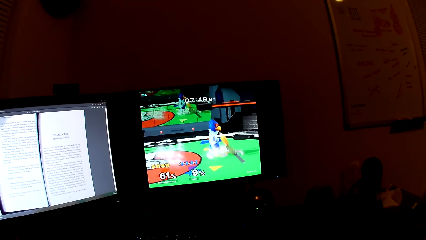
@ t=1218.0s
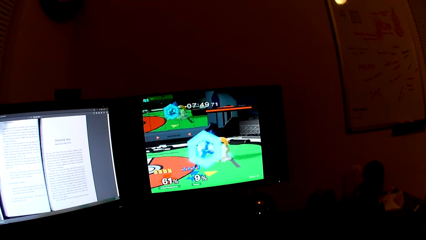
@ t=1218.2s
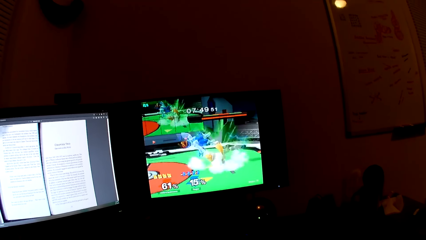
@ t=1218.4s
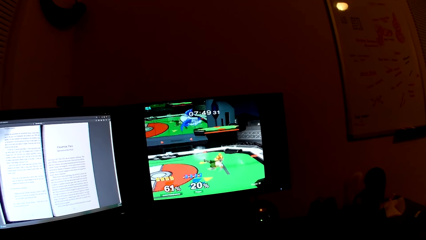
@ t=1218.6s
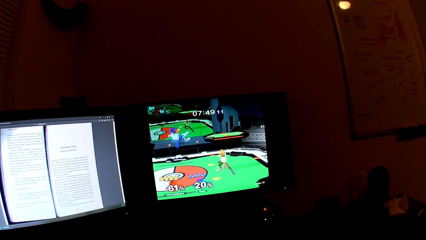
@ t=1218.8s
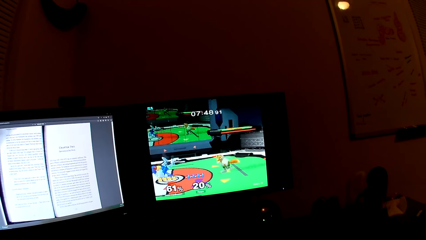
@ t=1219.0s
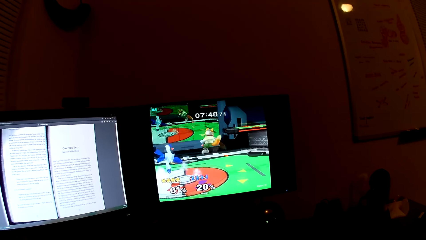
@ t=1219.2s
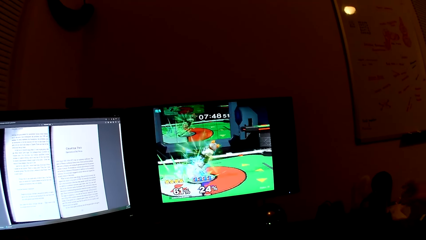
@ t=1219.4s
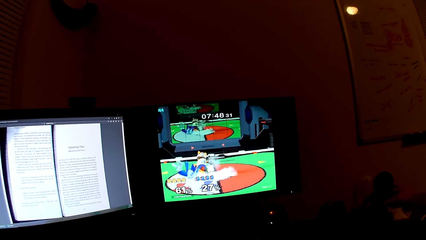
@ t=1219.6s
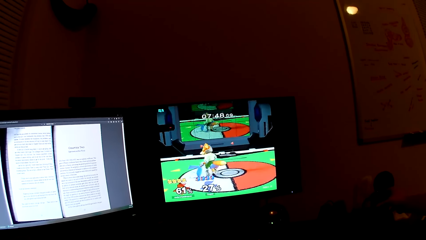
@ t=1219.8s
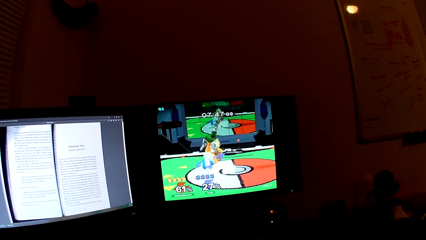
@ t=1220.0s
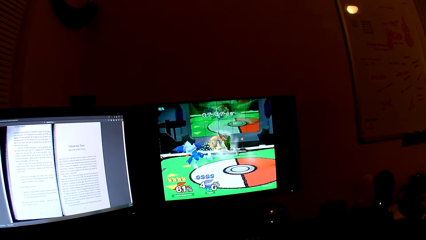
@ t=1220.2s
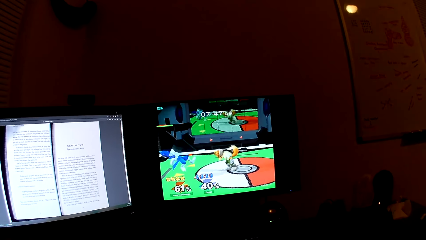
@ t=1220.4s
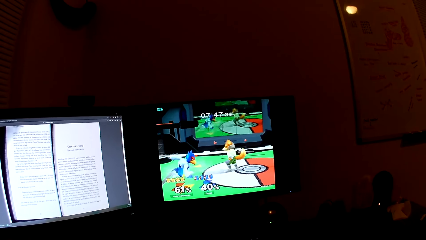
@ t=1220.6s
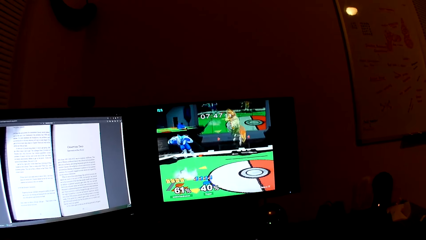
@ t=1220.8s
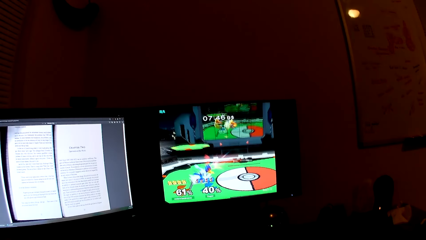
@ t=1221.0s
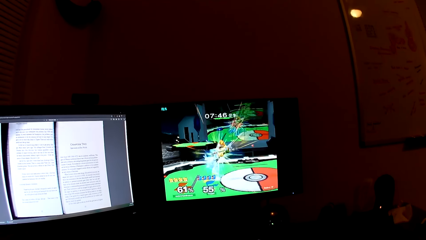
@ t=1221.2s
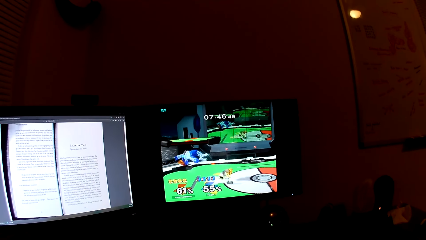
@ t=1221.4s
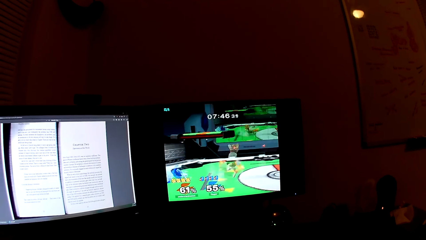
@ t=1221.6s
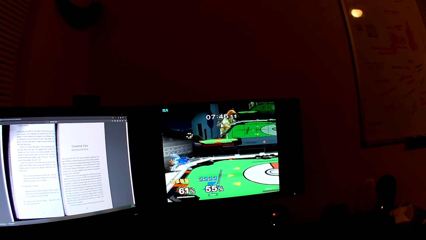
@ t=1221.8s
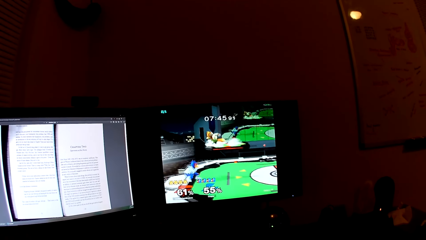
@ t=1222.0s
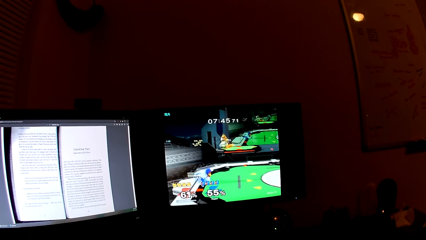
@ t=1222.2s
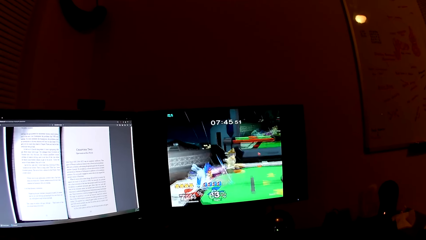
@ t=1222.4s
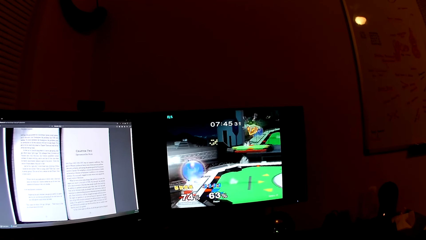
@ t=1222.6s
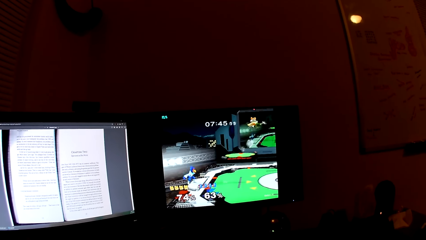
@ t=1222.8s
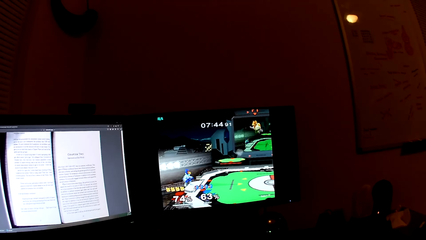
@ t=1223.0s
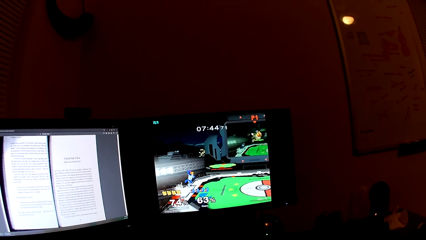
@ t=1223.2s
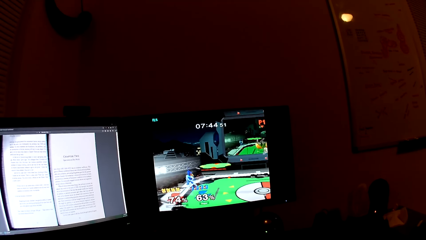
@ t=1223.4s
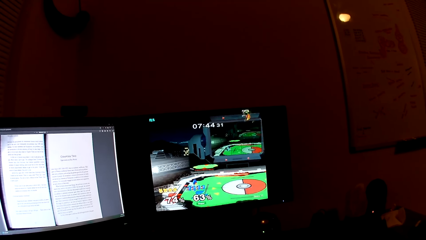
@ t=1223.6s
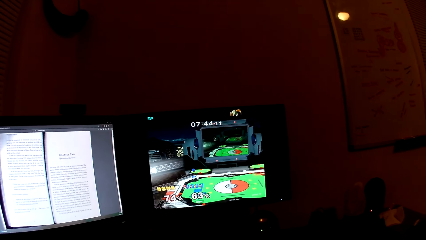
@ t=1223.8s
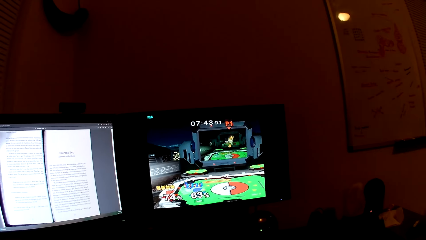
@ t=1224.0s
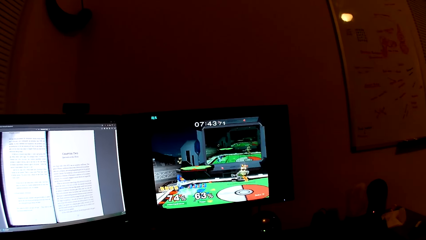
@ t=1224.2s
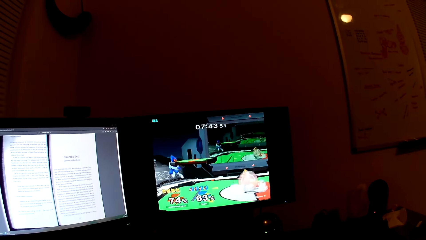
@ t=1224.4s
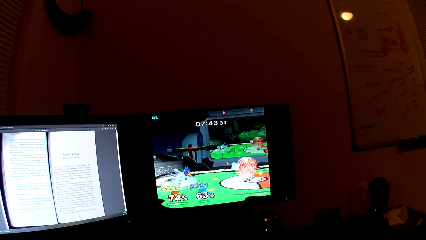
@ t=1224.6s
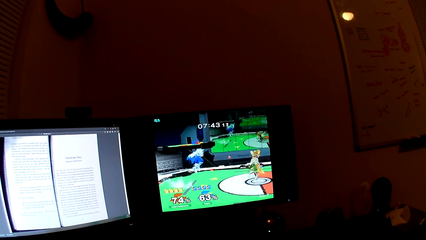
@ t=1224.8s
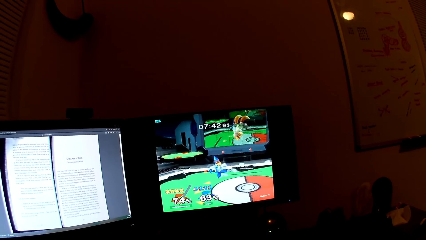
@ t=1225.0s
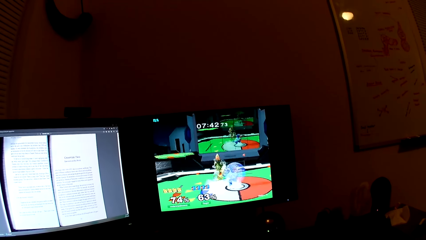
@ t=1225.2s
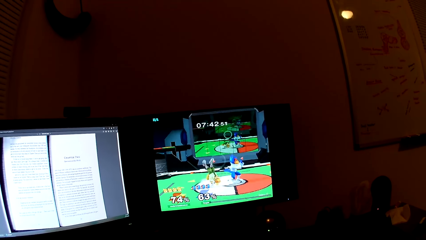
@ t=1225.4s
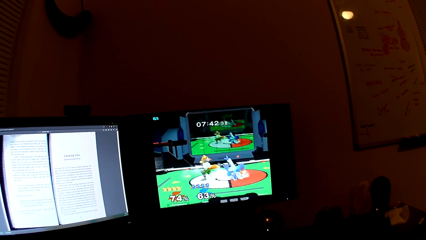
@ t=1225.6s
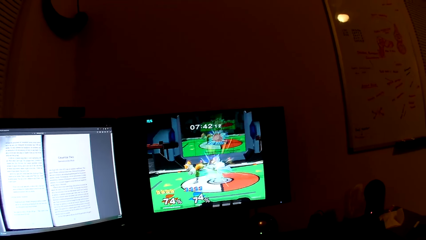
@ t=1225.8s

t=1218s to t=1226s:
A person picks a cup from the table. The camera wearer plays a game on the computer.

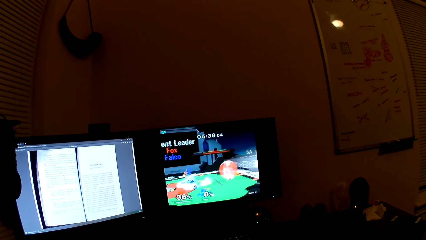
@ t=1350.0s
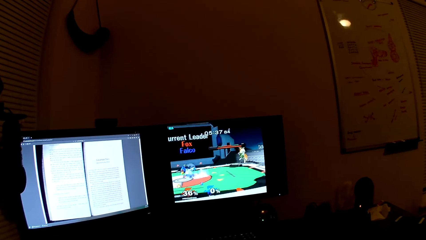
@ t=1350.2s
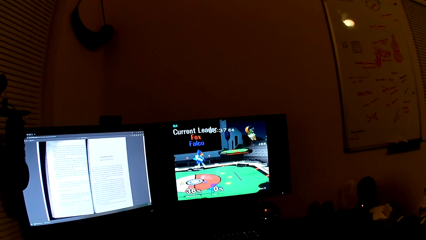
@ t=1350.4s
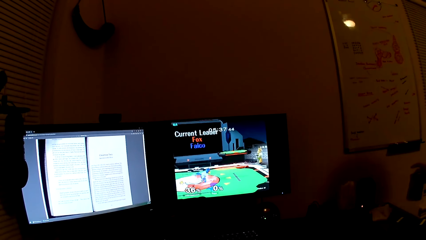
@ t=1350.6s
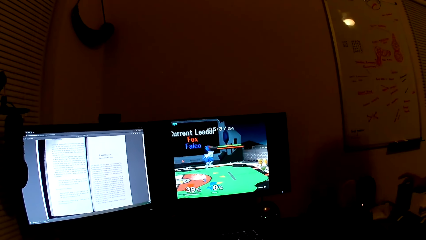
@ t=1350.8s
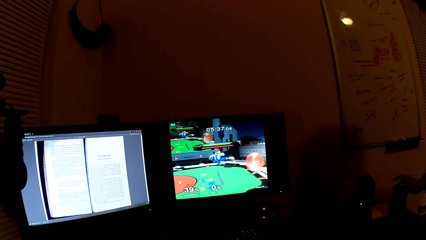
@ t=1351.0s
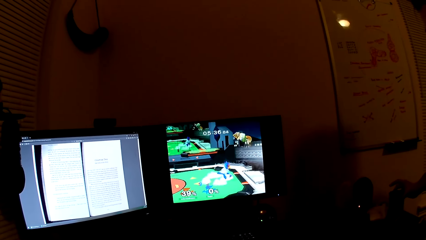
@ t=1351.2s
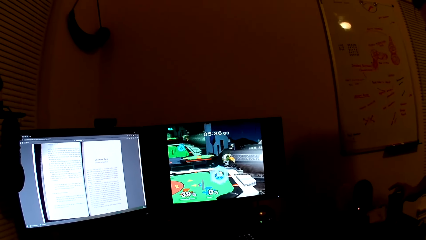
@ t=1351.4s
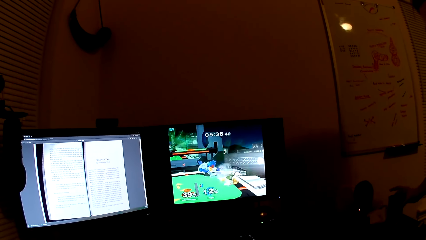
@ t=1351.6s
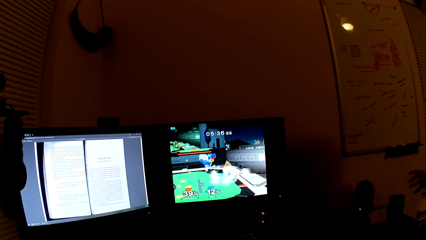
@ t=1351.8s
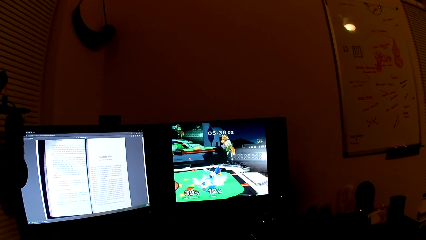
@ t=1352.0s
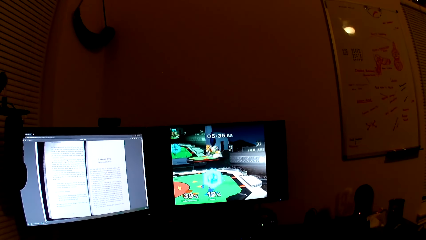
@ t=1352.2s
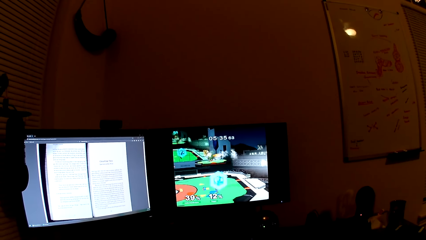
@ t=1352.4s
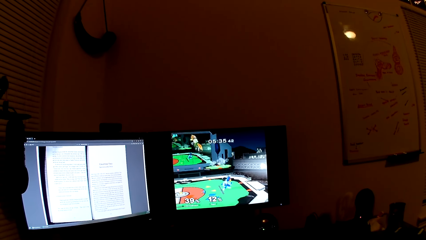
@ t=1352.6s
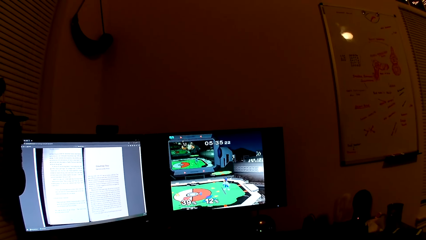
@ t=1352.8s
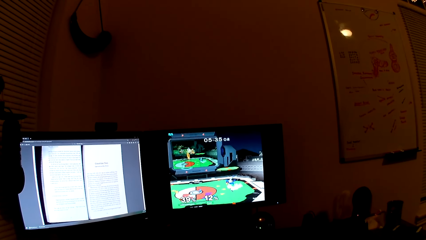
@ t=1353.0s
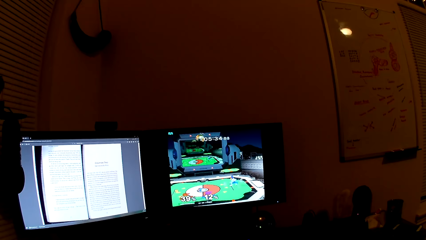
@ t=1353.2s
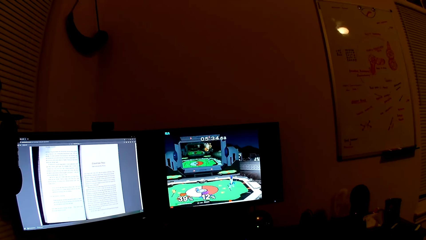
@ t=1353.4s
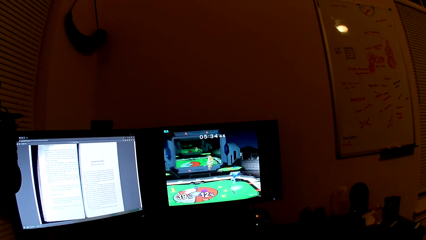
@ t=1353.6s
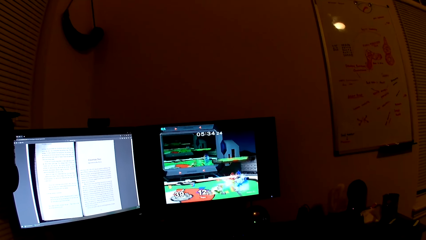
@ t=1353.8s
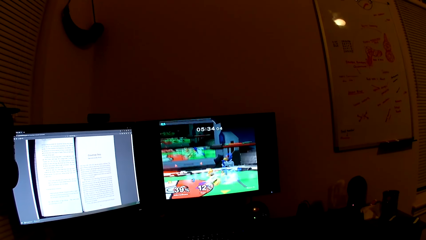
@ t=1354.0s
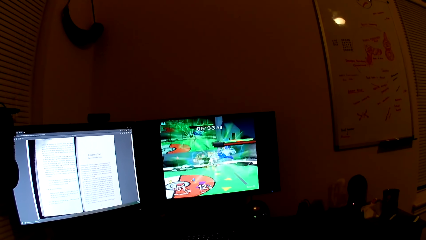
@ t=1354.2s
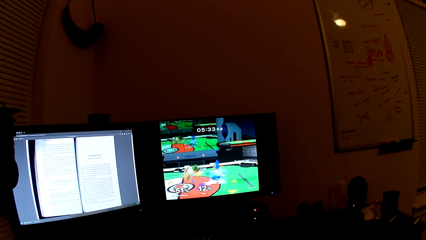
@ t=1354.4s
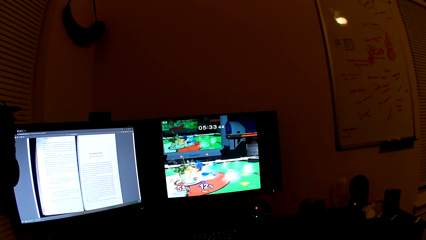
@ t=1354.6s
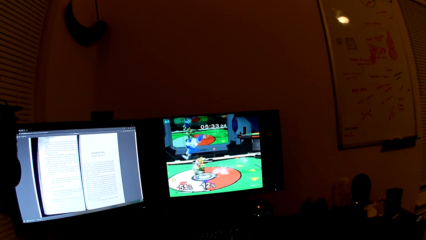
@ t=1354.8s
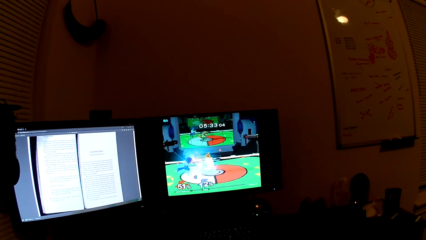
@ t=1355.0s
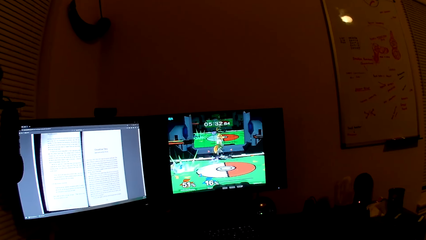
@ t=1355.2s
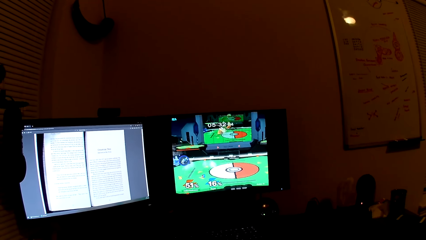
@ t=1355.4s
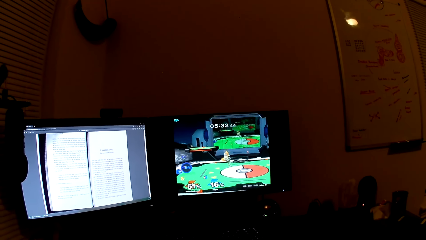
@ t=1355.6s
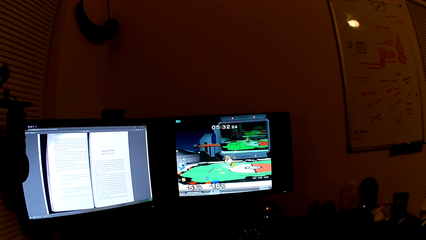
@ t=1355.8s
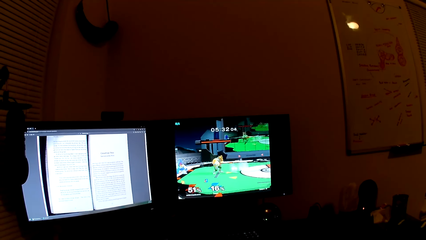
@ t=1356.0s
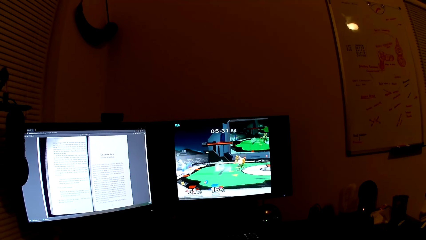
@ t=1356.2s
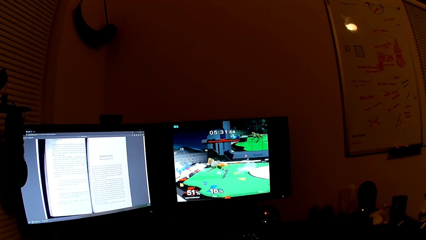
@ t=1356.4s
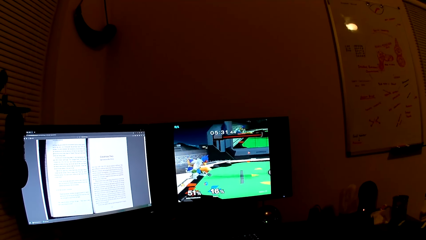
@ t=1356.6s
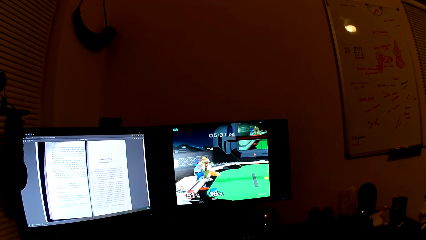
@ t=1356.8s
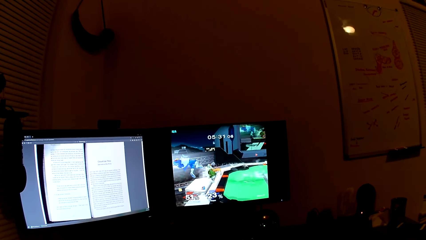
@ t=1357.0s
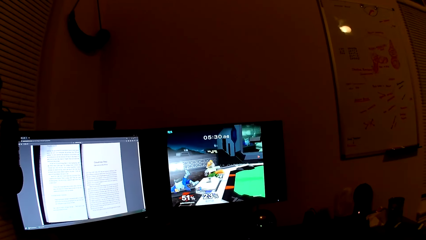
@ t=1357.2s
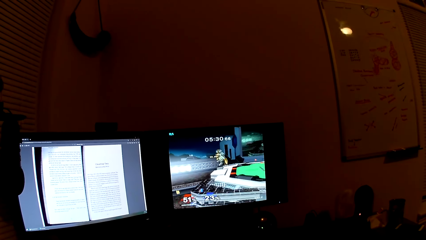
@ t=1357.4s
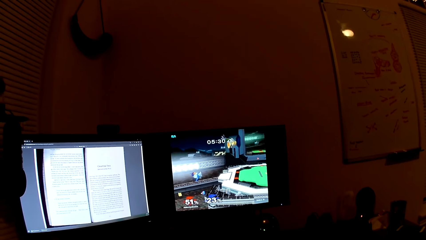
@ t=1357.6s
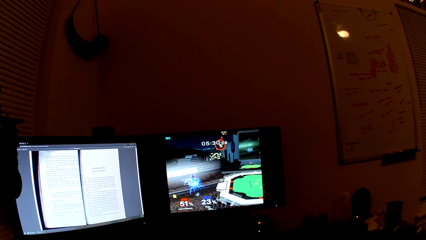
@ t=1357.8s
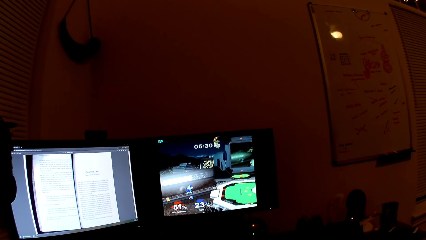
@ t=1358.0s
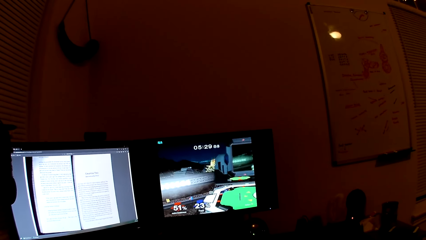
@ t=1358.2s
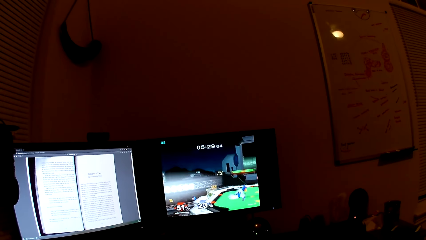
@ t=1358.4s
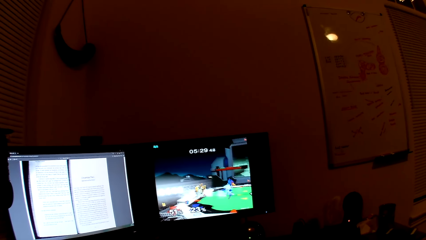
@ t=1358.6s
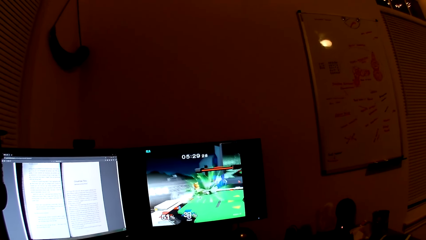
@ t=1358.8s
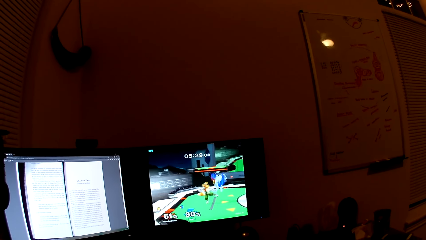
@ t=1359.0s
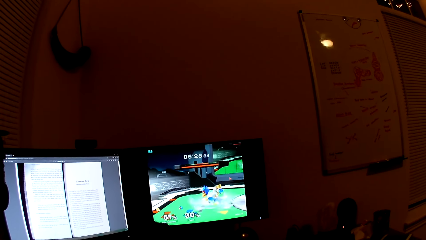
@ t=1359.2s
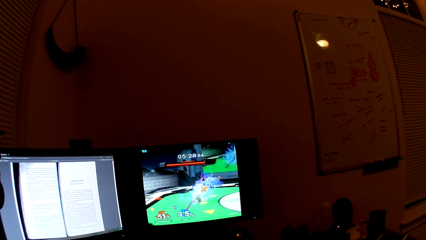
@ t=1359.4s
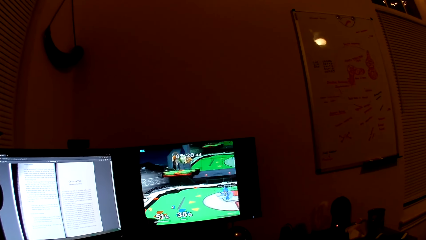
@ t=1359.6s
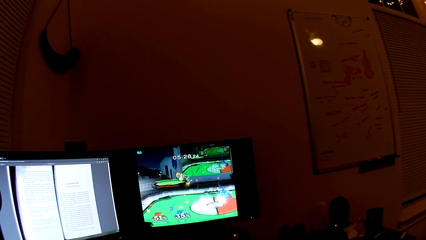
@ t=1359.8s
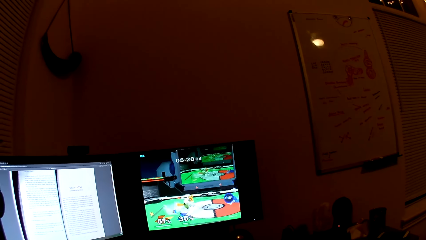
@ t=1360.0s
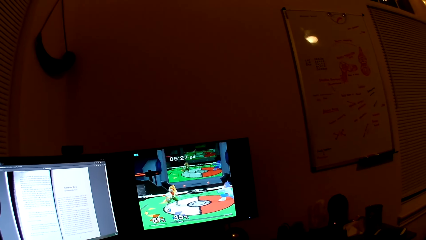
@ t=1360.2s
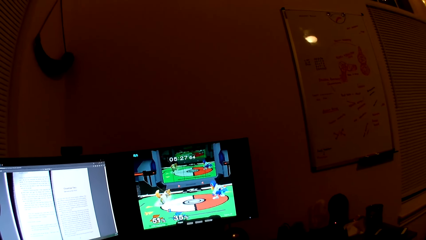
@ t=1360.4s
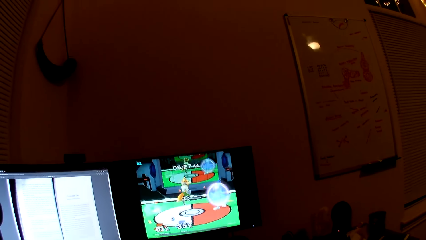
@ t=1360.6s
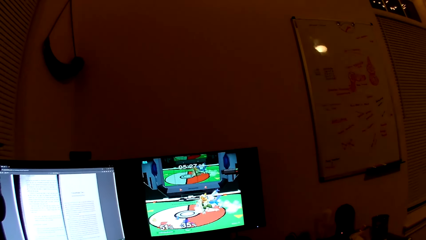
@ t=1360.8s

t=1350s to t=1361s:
A person puts a cup on the table. The camera wearer plays a game on the computer.
